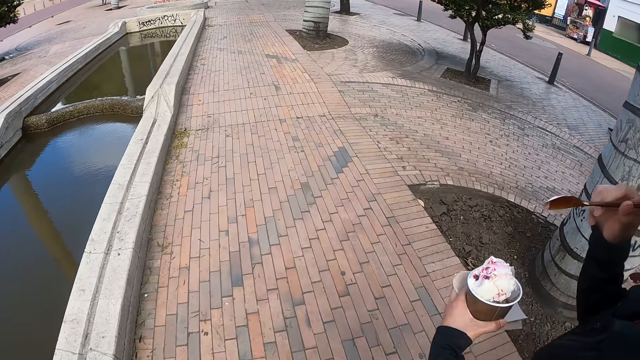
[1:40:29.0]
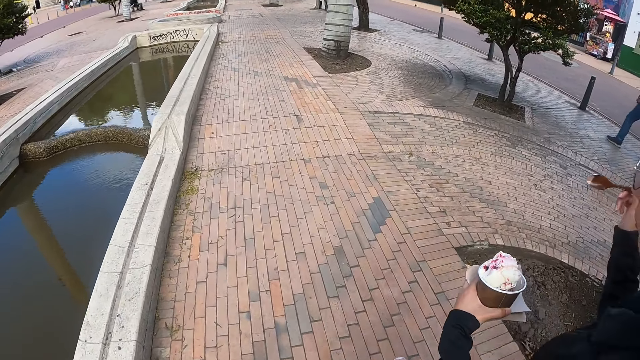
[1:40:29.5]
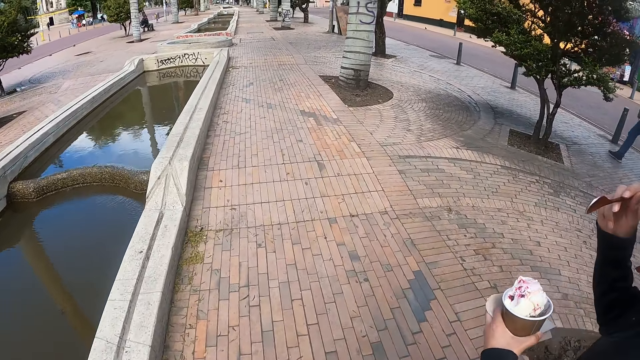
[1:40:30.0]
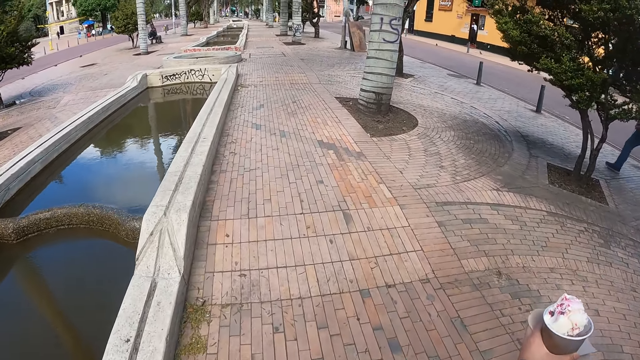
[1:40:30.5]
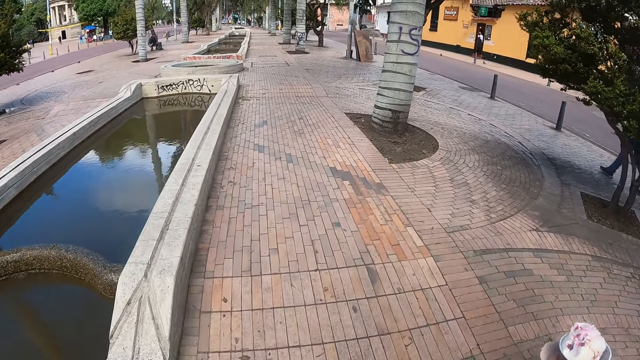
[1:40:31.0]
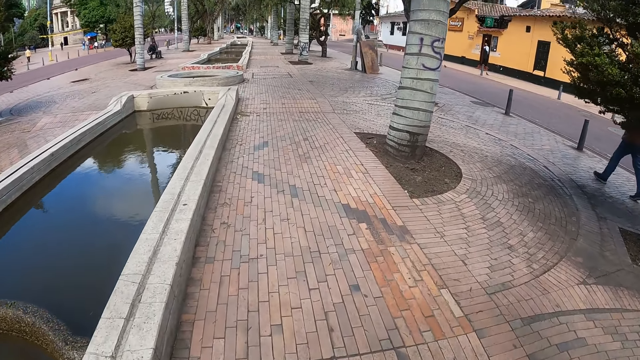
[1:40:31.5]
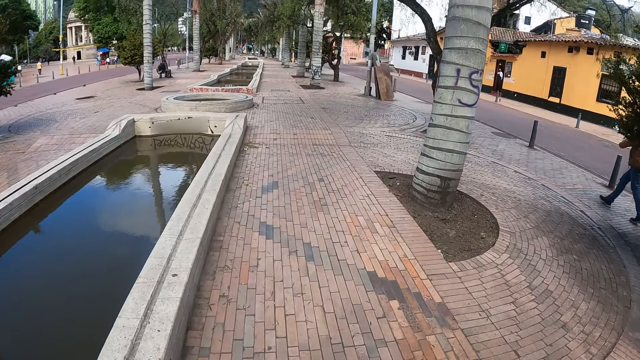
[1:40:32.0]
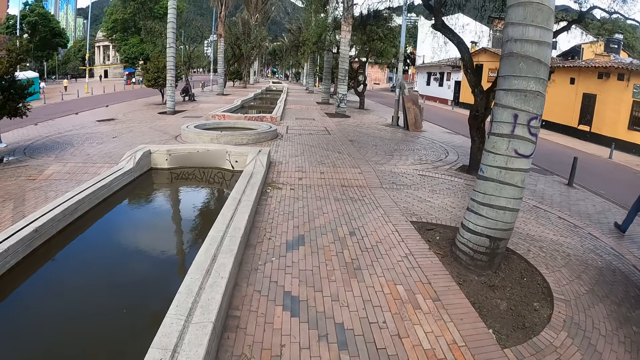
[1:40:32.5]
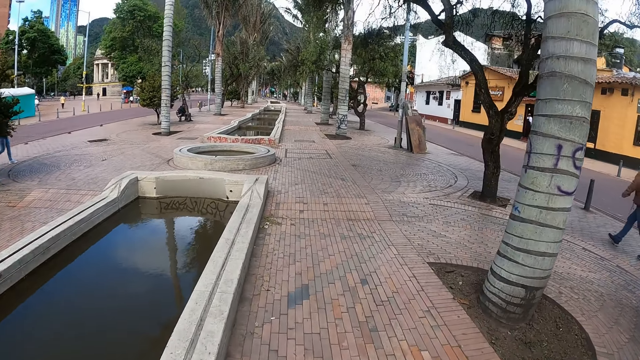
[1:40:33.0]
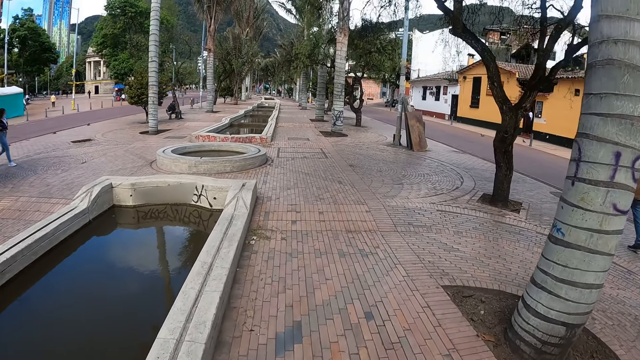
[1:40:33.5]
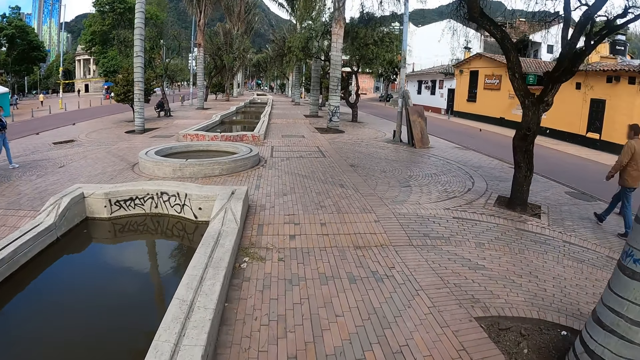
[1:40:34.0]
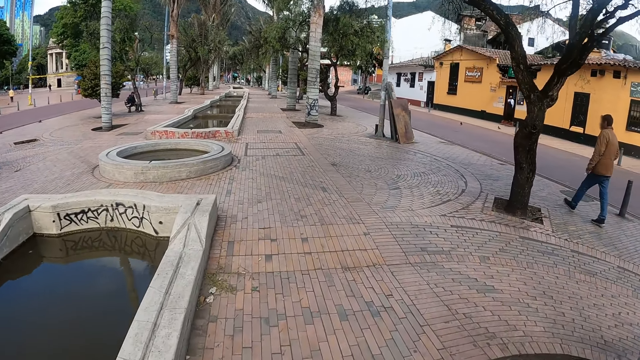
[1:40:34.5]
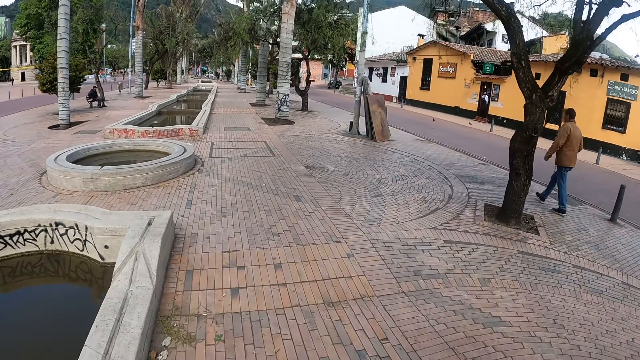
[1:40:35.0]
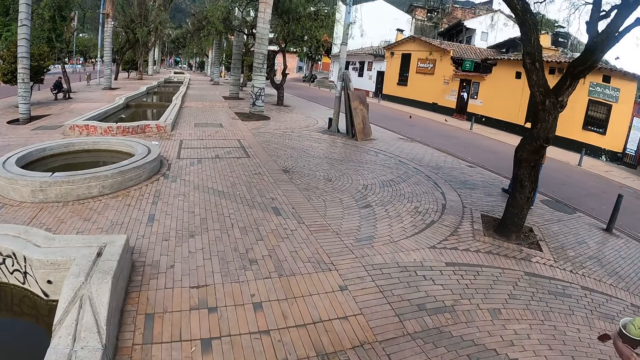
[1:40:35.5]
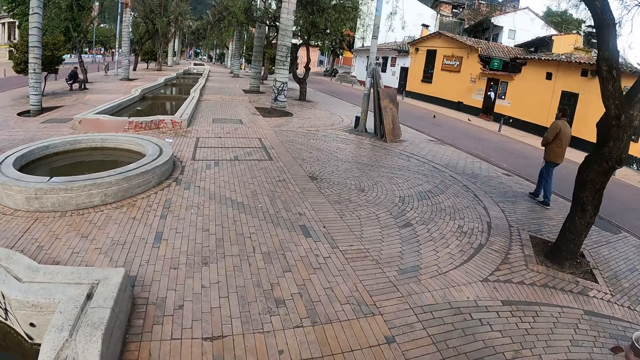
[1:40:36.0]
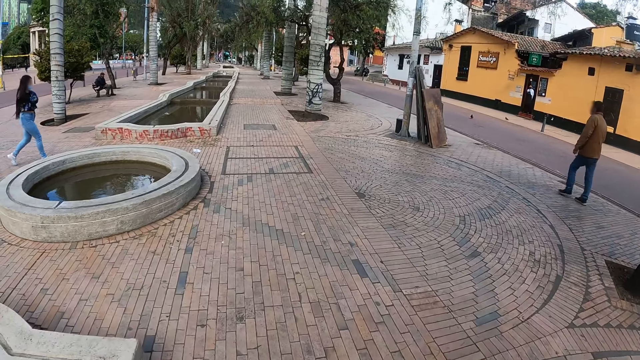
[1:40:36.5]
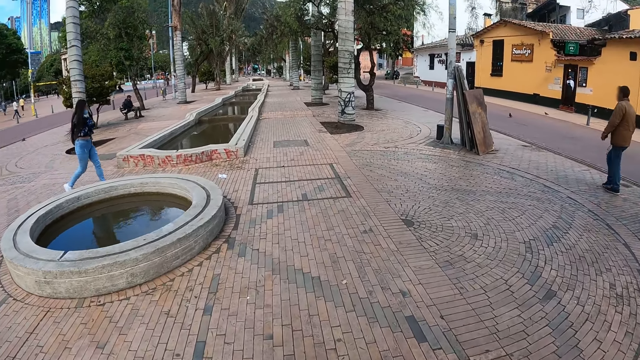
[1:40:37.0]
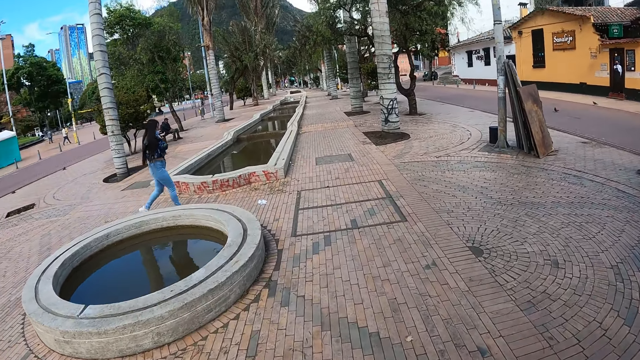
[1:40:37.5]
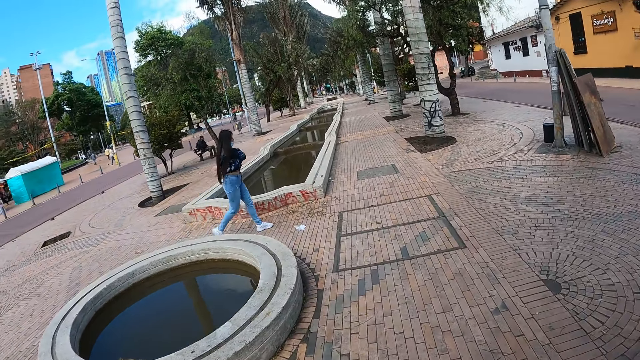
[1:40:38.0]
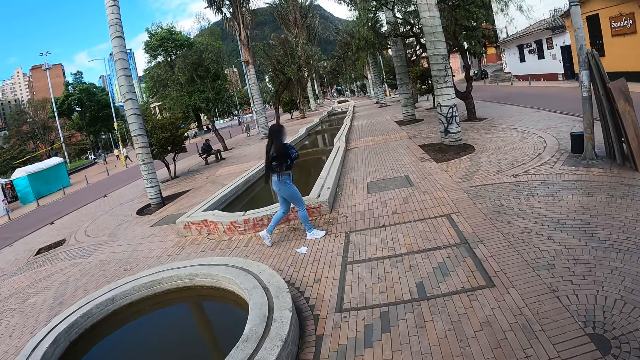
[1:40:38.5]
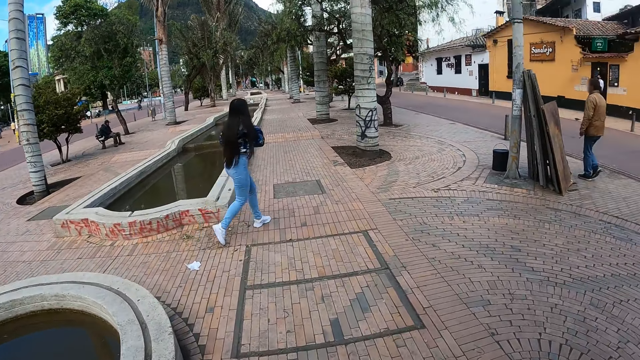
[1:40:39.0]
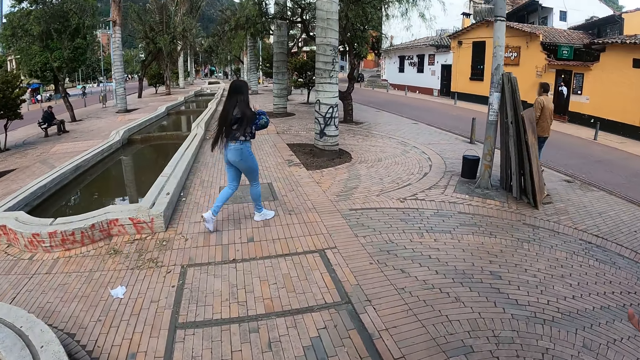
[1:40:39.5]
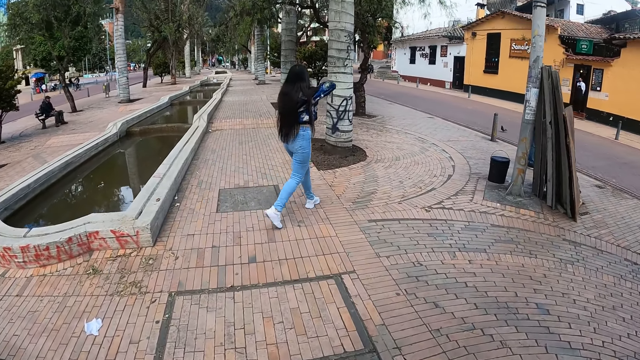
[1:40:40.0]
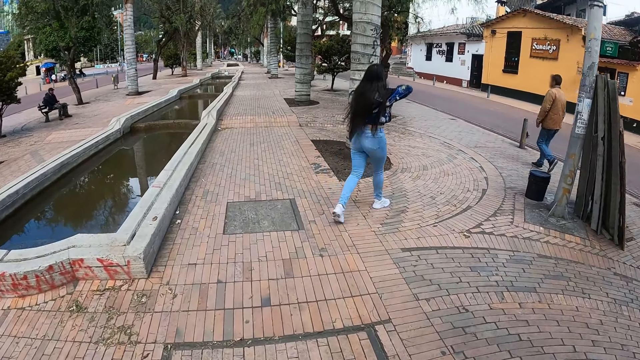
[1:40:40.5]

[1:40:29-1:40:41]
A lady carries the ice cream with her left hand. The camera wearer walks along the street.

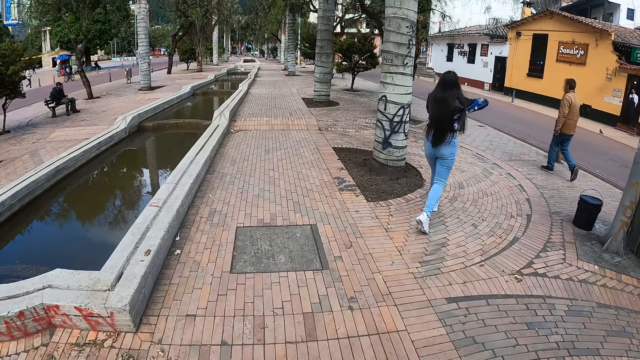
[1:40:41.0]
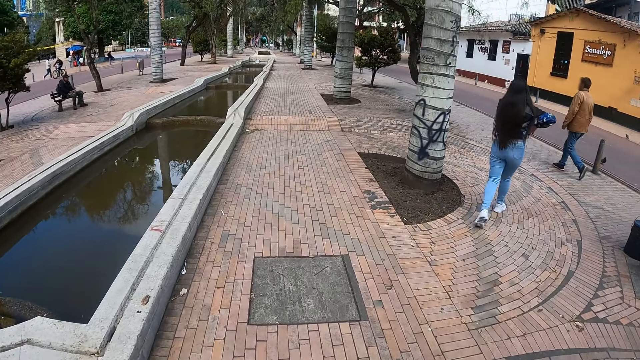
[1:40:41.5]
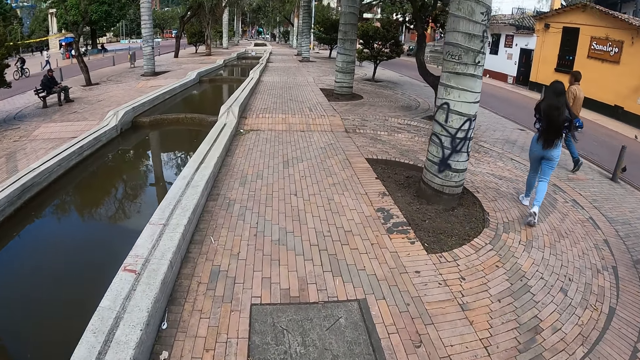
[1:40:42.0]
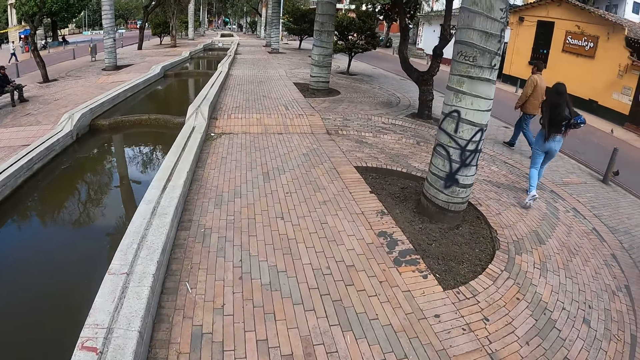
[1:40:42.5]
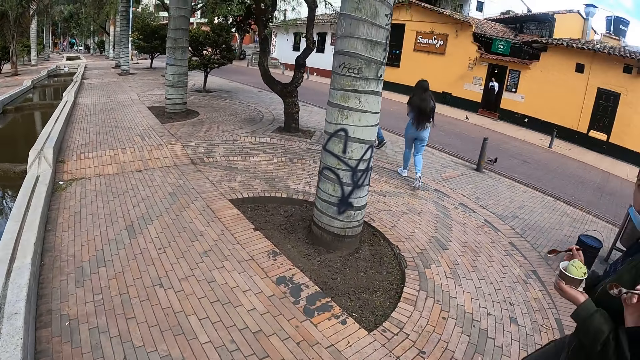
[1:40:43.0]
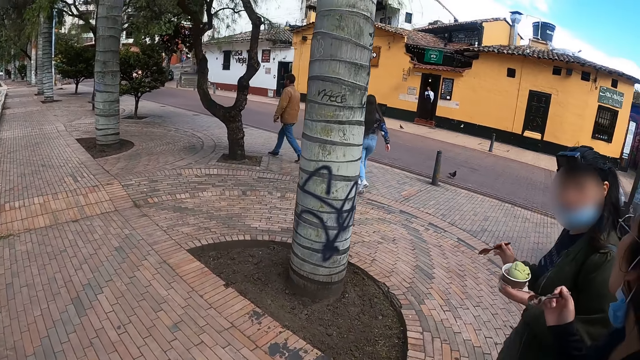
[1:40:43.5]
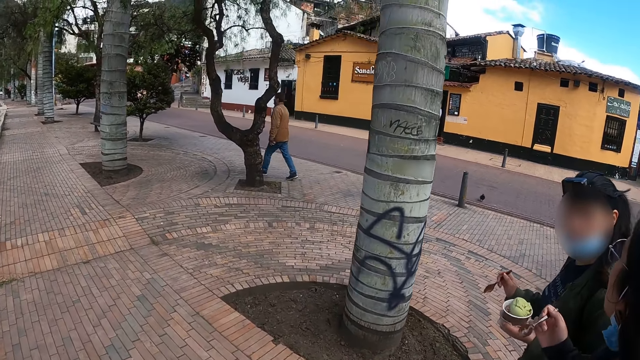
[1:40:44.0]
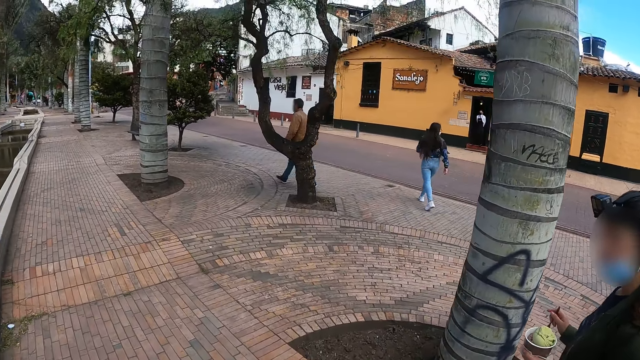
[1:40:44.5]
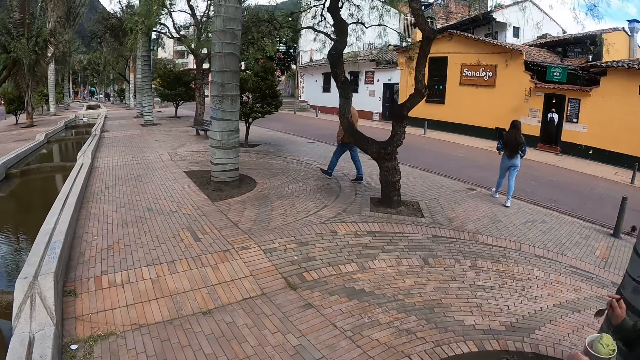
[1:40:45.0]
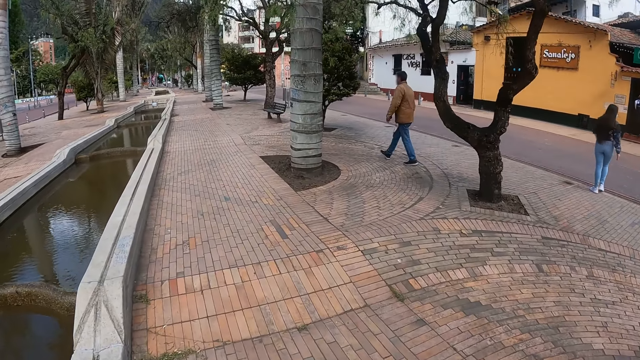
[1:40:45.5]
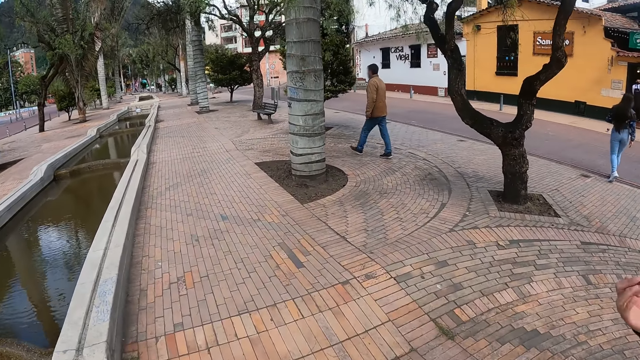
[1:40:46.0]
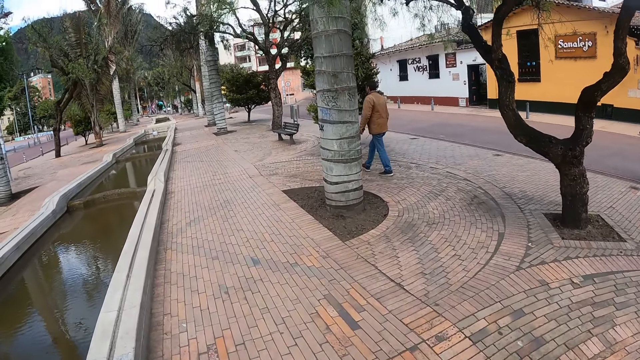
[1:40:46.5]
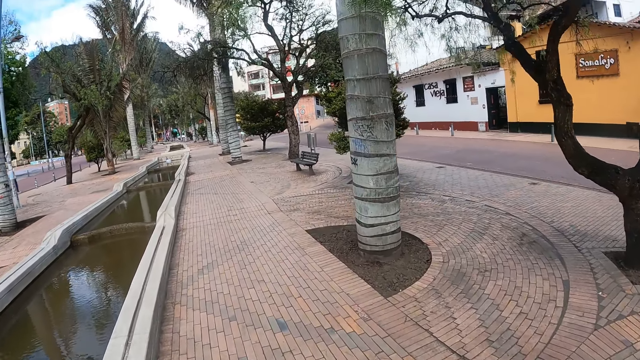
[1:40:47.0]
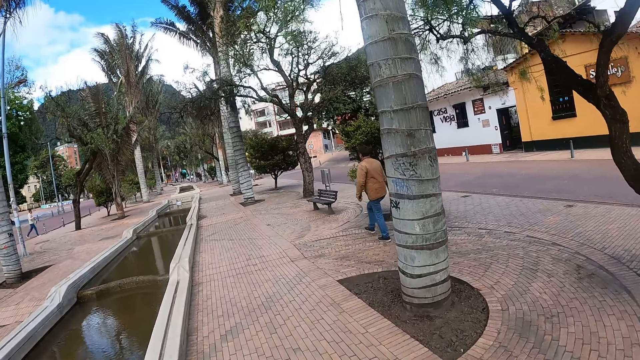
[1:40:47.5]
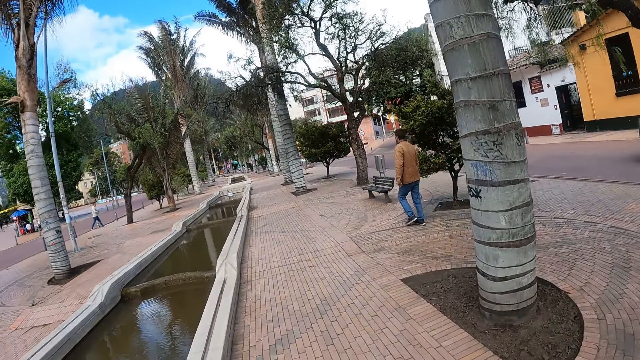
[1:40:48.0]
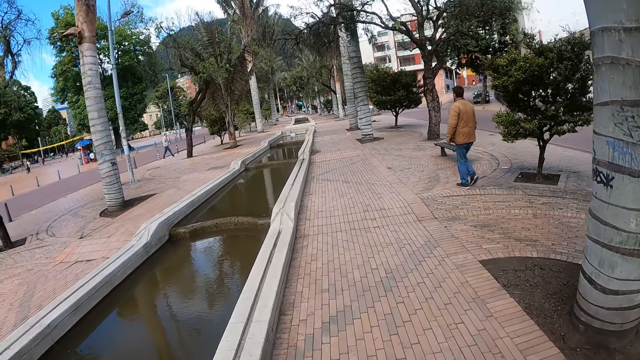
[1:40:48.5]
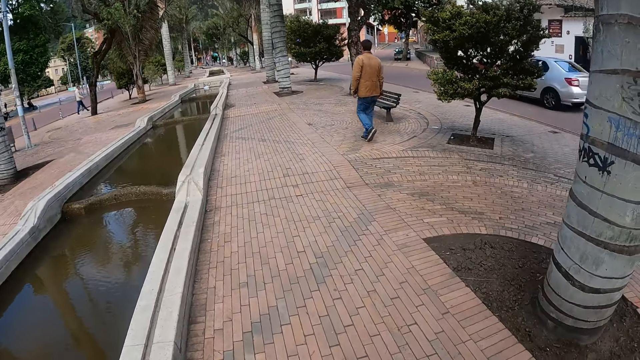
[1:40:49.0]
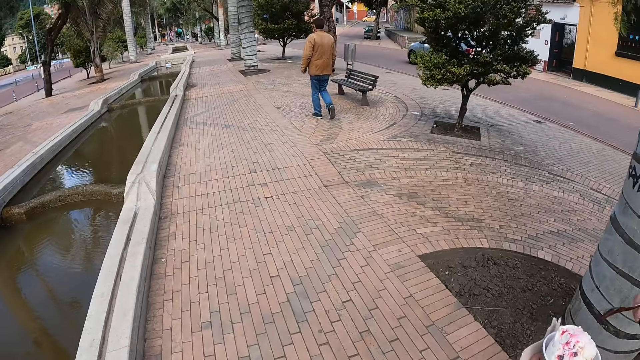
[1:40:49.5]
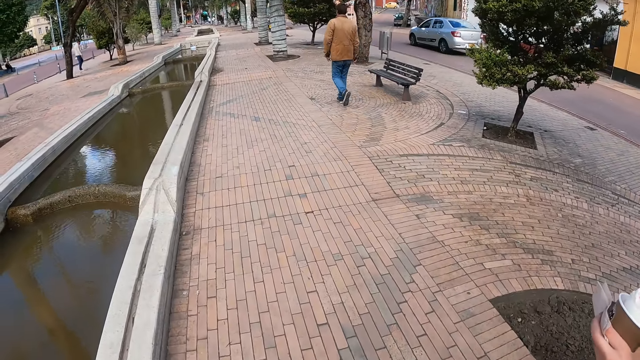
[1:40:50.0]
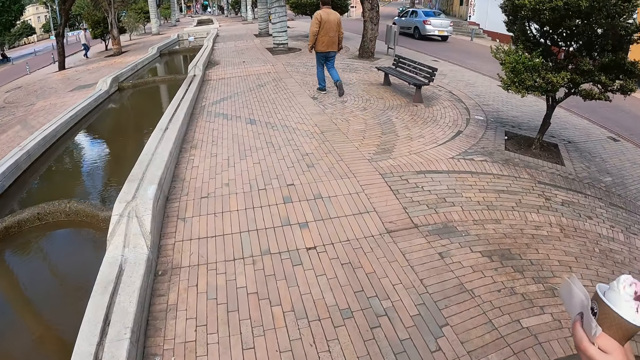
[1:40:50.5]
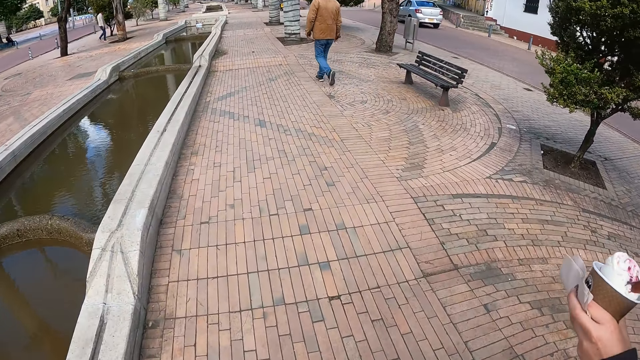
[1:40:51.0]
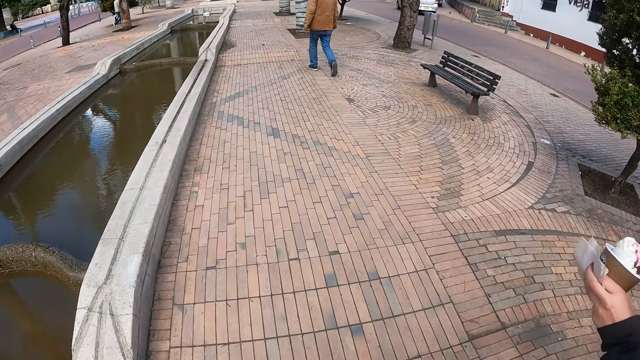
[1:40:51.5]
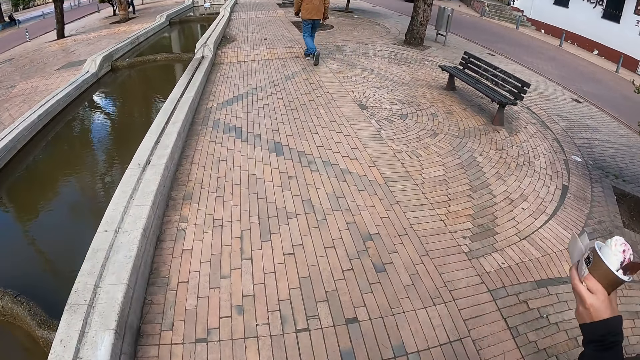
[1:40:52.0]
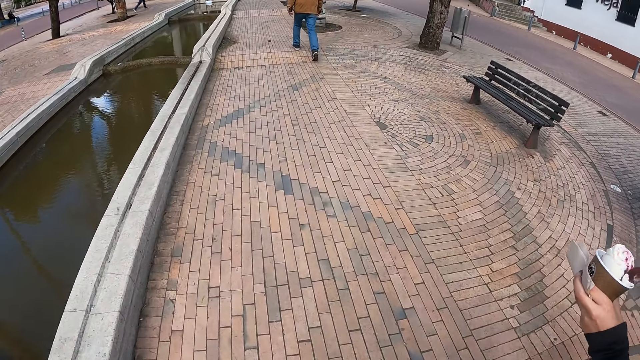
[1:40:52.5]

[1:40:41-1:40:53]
The camera wearer interacts with a lady and another lady. The first lady scoops ice cream with a spoon.
